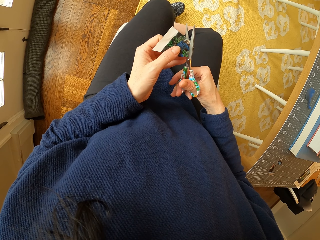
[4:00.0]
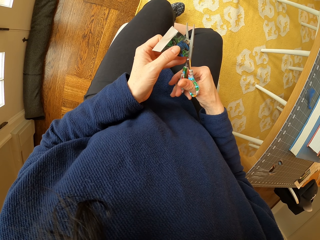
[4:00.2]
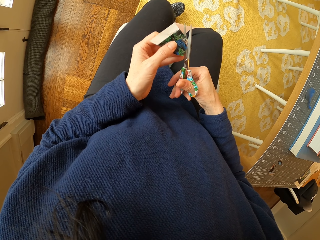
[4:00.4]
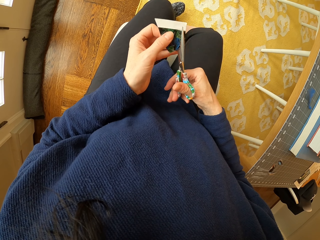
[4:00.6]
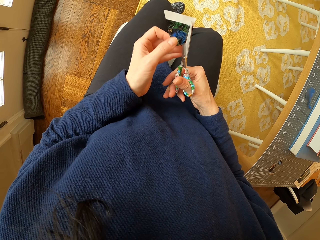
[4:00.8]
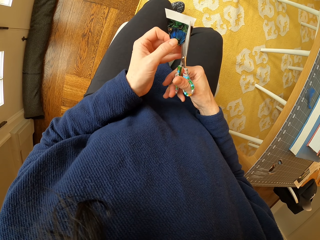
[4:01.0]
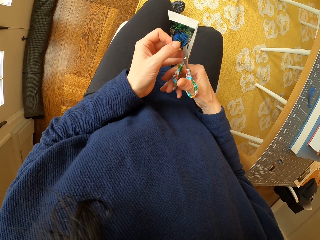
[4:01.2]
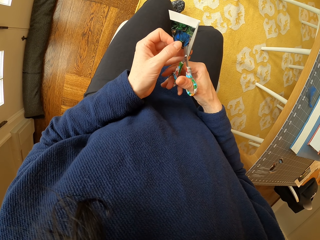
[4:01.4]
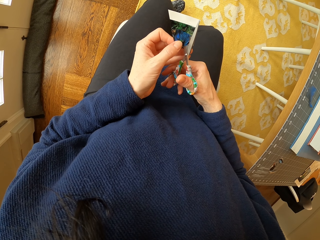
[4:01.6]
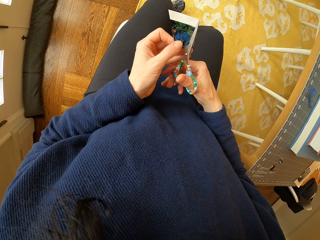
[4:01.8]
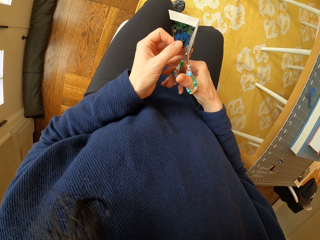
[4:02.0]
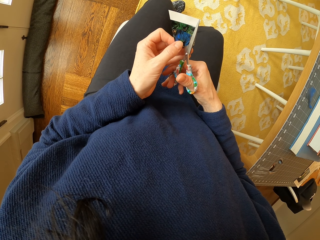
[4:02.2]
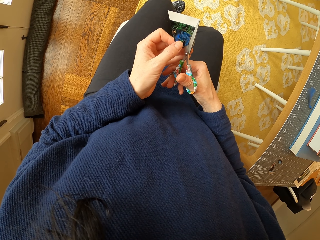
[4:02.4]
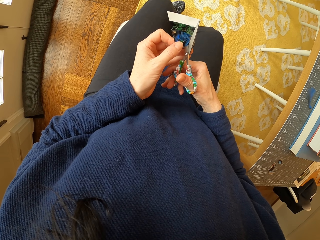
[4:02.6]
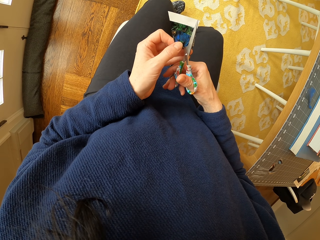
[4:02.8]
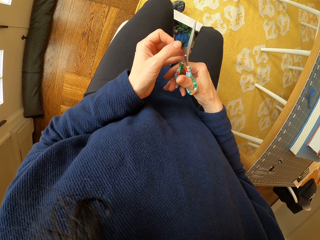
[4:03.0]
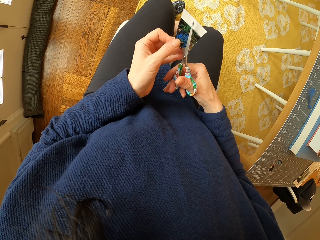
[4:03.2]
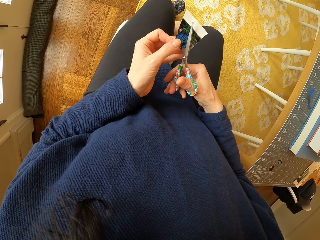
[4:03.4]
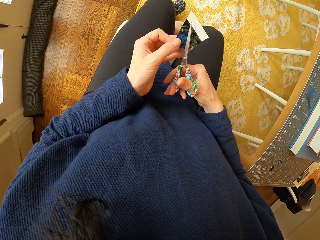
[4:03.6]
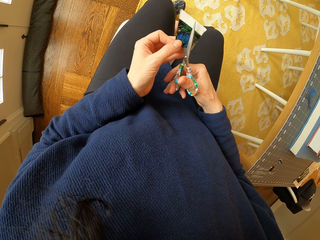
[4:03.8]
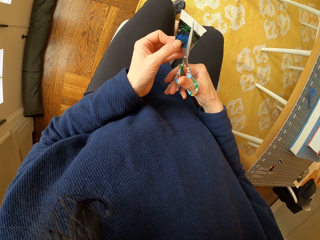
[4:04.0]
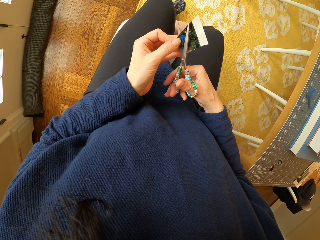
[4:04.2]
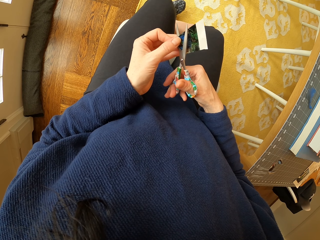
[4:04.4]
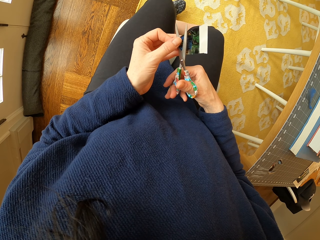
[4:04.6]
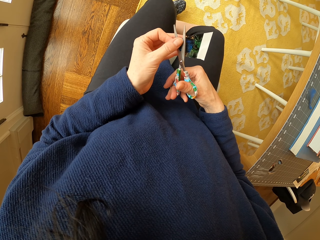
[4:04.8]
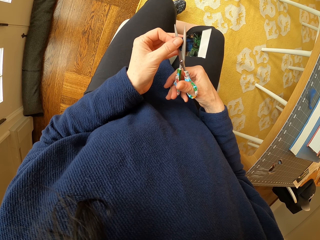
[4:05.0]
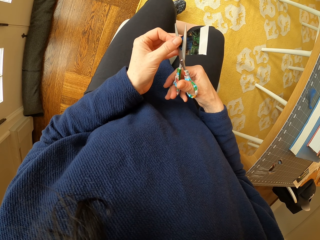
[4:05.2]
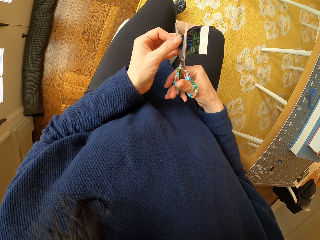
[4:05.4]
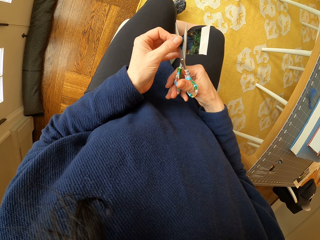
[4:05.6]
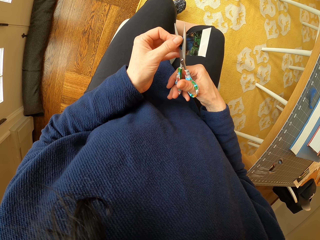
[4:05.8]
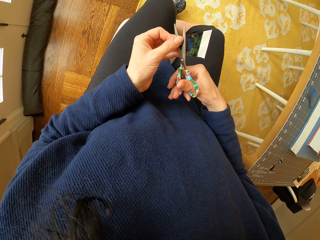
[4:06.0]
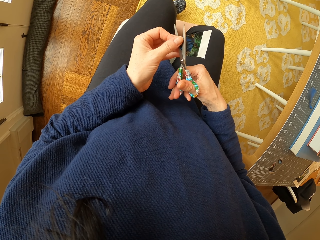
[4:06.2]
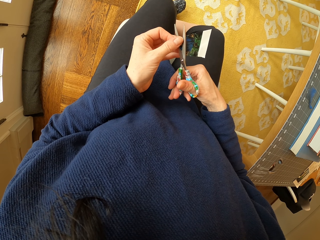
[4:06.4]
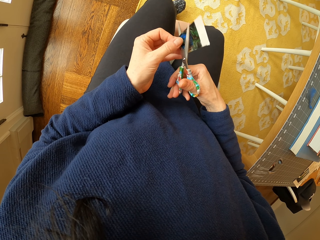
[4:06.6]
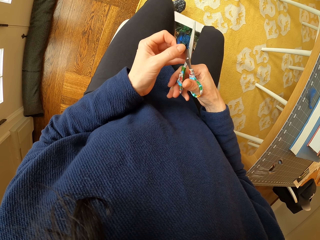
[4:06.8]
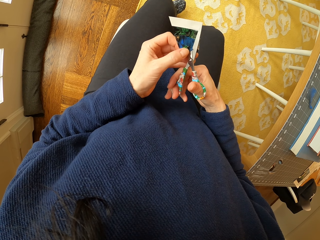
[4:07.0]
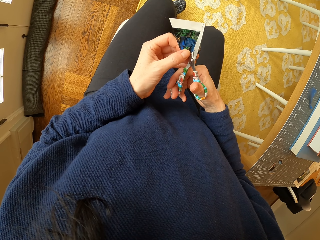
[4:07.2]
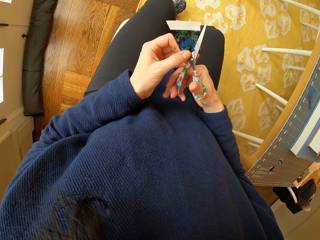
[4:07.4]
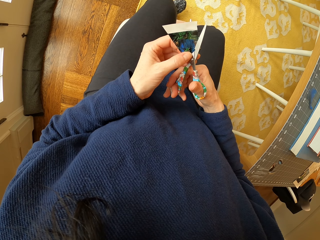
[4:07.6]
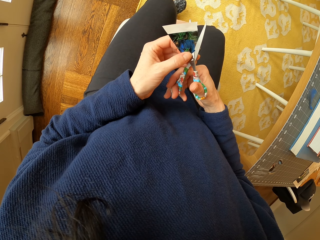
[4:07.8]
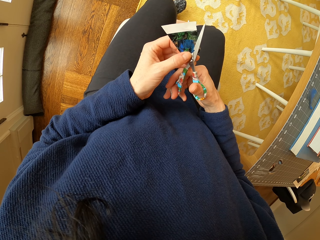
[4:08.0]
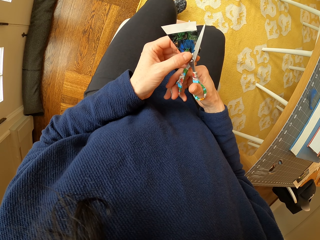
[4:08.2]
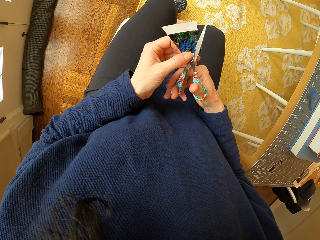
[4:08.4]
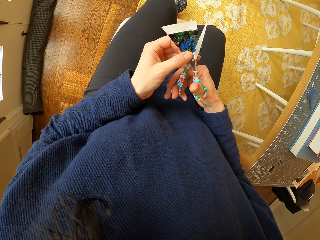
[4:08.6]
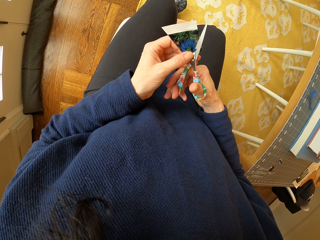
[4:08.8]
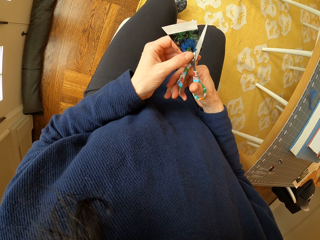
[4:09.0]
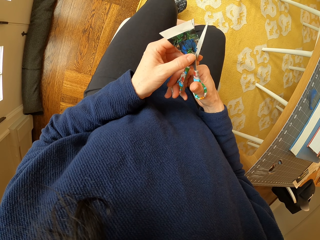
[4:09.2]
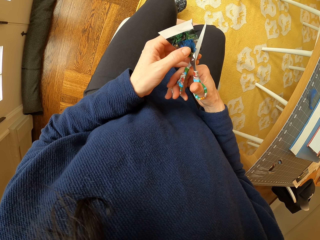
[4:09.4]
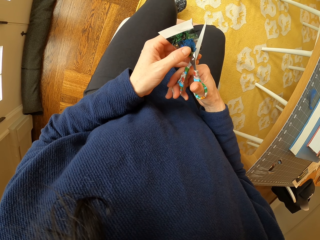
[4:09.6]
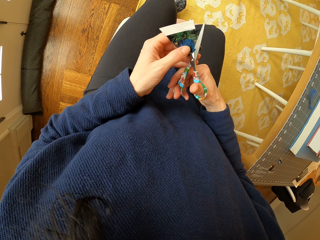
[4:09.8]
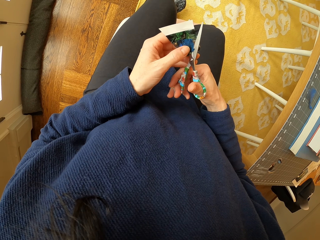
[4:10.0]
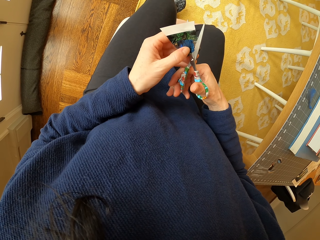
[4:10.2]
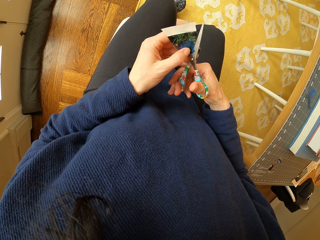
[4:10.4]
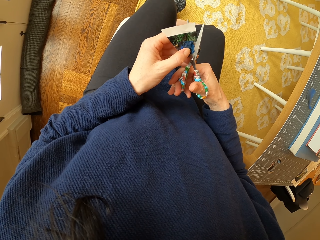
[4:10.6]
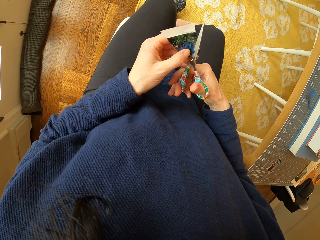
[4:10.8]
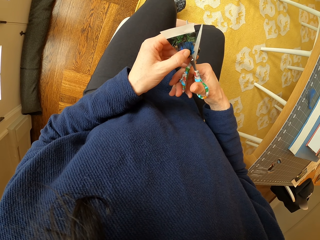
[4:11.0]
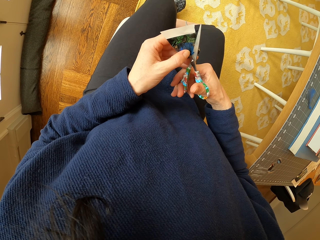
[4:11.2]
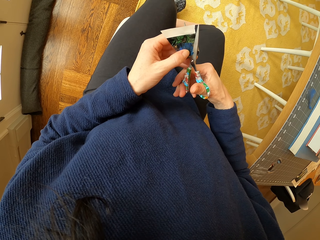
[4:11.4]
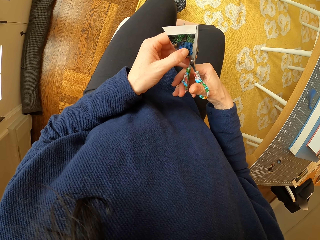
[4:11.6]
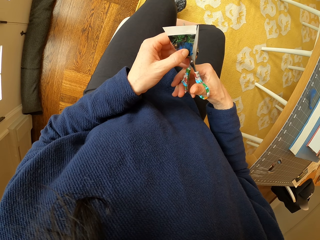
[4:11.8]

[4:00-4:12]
The camera wearer adjusts the piece of paper. They cut the piece of paper.

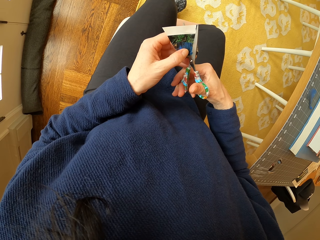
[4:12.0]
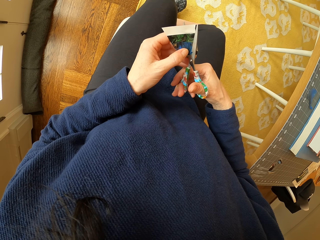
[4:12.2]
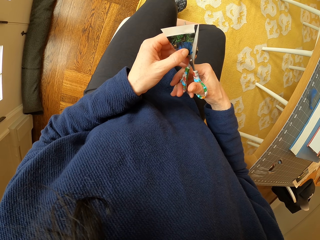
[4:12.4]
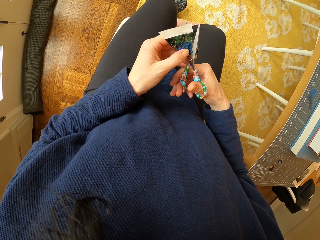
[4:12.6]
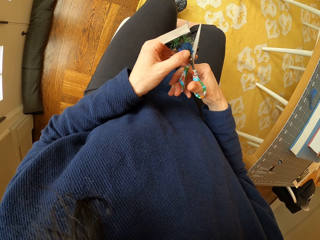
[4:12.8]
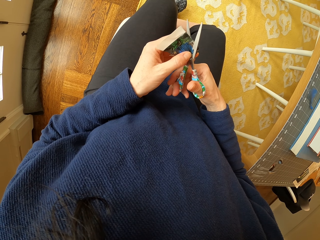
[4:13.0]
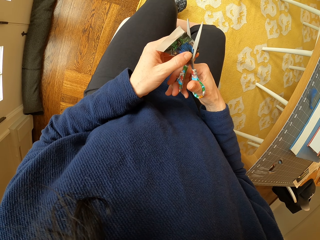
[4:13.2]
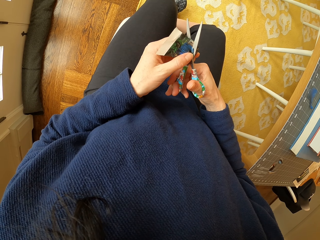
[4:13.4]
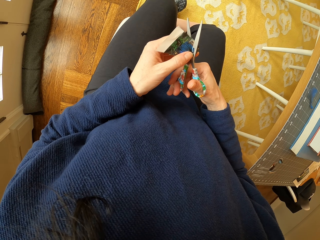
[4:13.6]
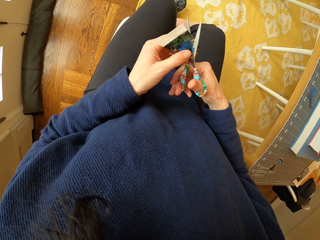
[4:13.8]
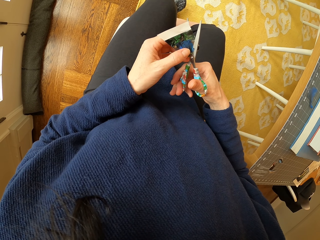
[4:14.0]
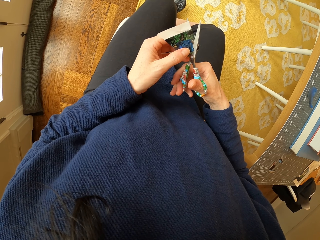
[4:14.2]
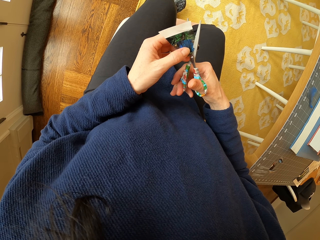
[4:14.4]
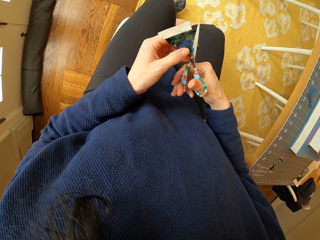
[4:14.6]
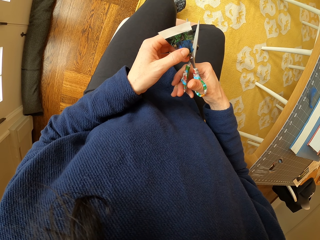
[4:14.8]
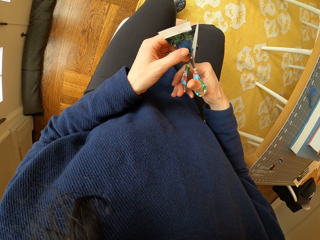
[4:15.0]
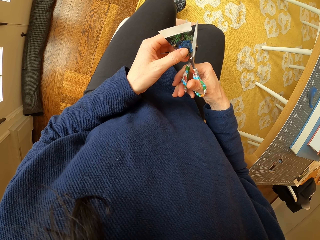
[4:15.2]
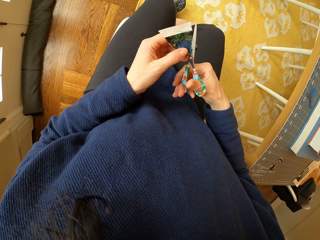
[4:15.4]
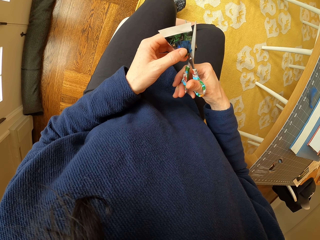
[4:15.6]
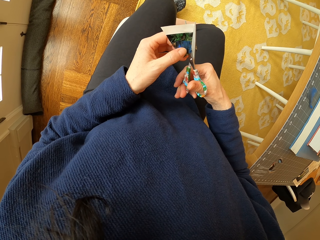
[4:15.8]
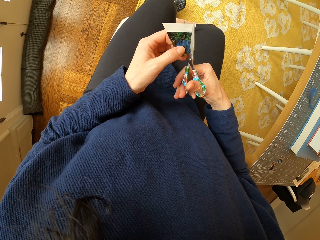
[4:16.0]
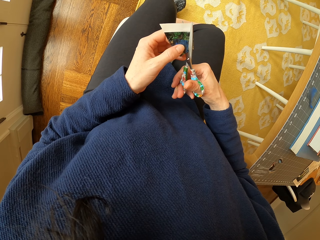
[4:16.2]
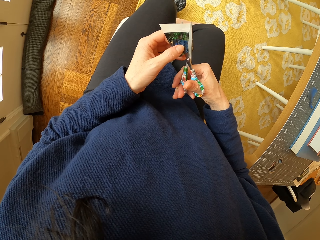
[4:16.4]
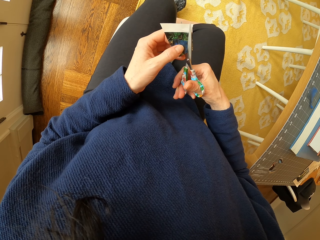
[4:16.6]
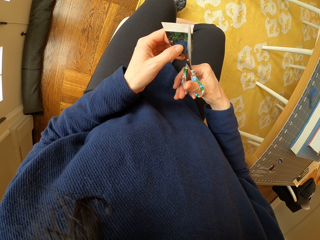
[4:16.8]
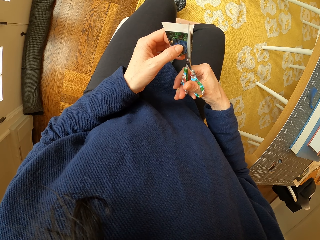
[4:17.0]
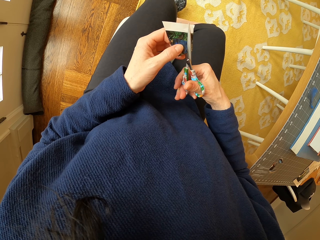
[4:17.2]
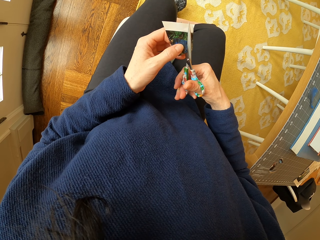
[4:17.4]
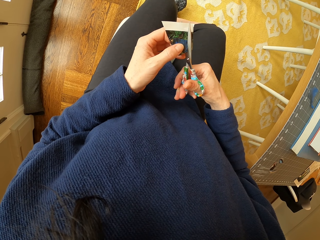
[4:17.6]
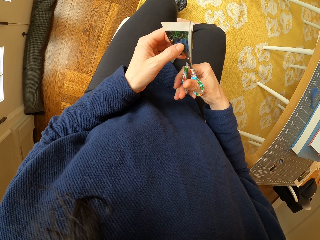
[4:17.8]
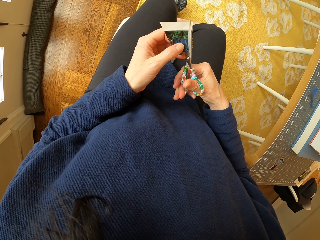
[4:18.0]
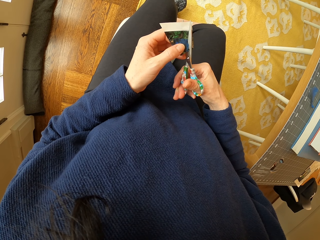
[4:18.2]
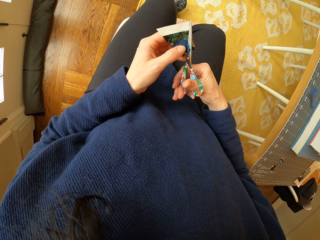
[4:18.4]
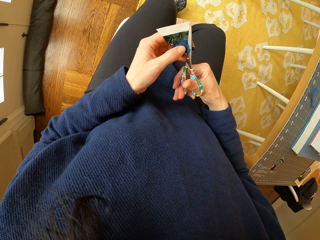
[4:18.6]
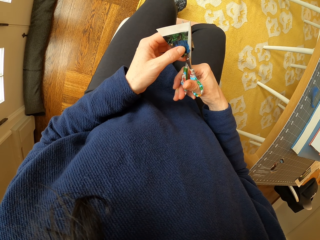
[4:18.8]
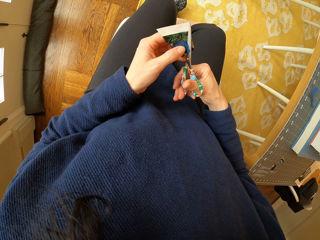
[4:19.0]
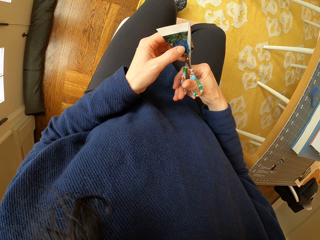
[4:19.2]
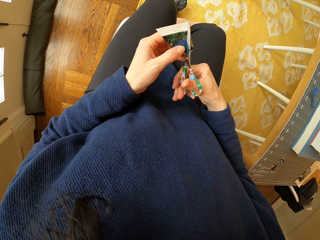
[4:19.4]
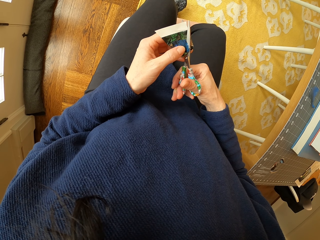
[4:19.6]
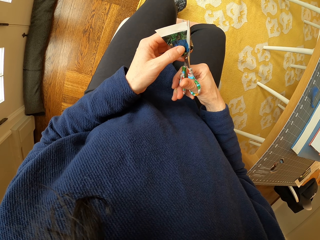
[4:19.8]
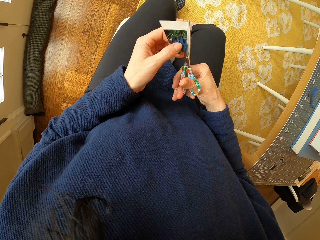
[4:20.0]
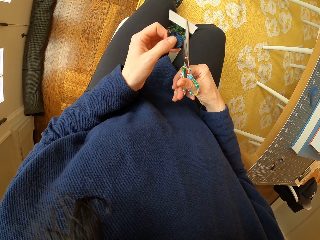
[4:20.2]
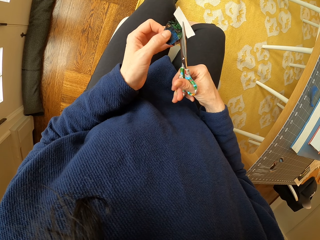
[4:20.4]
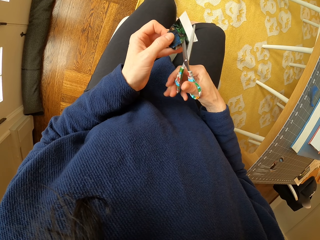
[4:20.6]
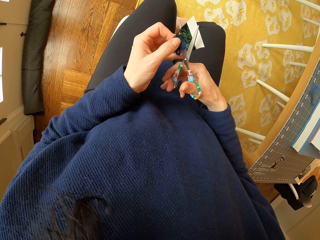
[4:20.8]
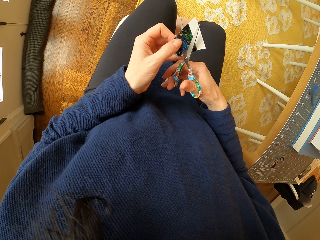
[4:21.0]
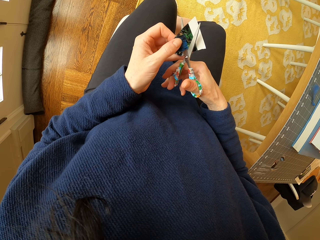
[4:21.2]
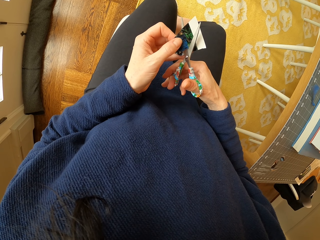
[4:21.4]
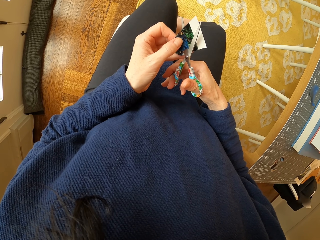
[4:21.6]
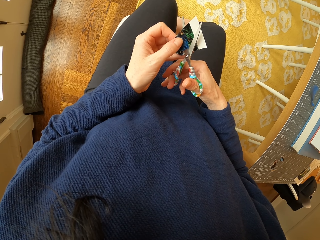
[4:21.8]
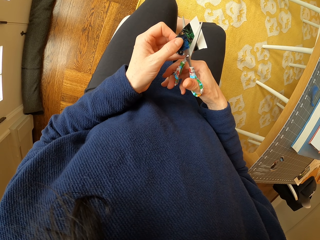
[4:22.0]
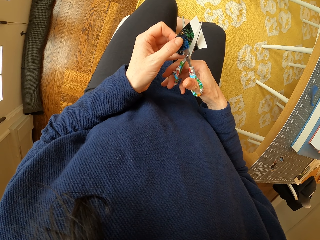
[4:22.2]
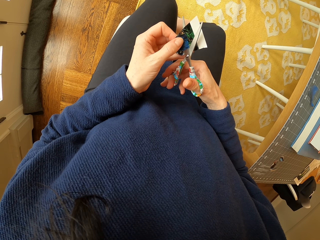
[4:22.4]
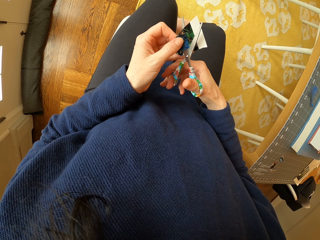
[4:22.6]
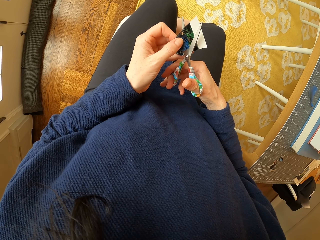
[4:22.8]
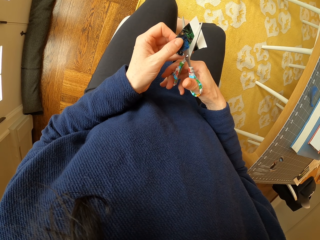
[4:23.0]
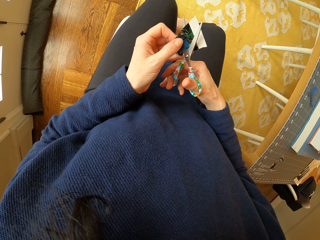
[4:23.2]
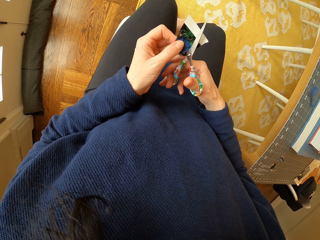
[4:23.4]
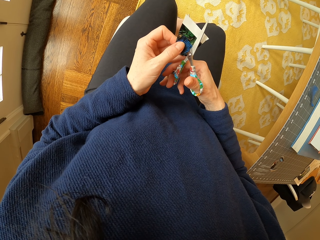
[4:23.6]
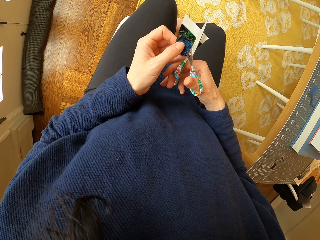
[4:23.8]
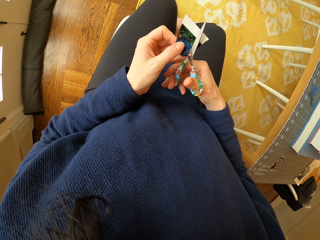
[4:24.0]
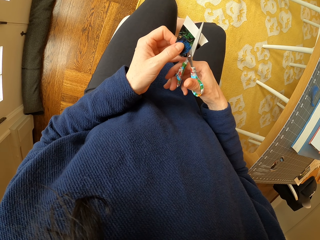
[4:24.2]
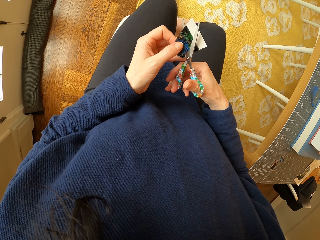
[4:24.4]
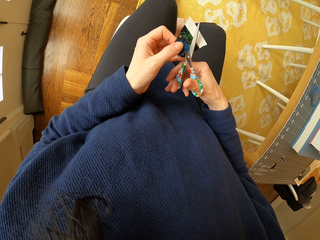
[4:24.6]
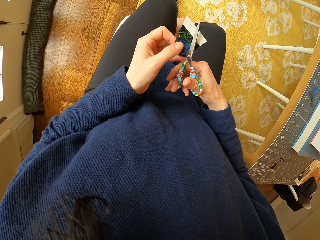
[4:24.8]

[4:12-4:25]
The camera wearer adjusts the piece of paper. They cut the piece of paper.
